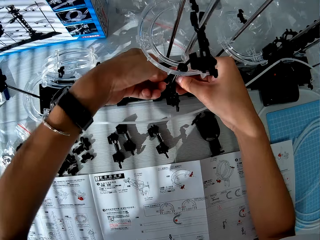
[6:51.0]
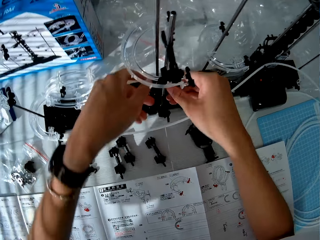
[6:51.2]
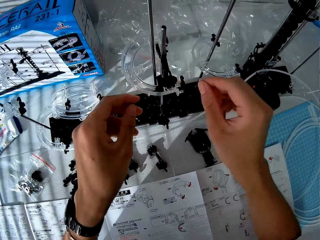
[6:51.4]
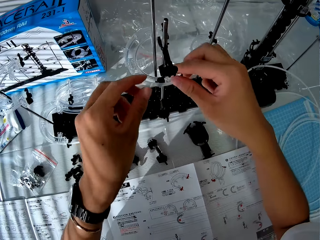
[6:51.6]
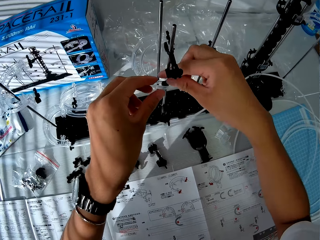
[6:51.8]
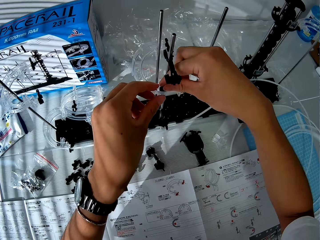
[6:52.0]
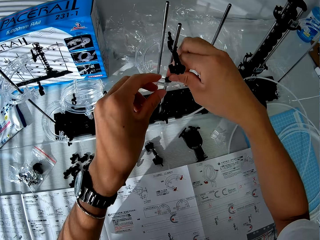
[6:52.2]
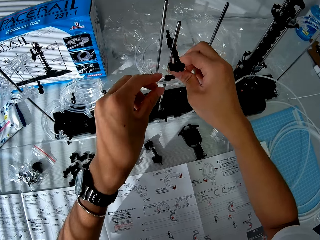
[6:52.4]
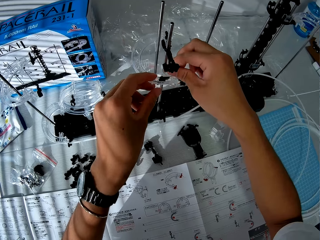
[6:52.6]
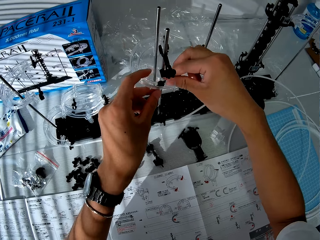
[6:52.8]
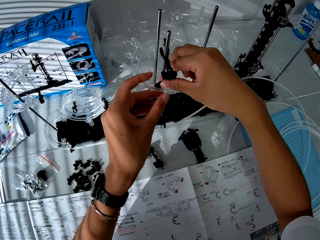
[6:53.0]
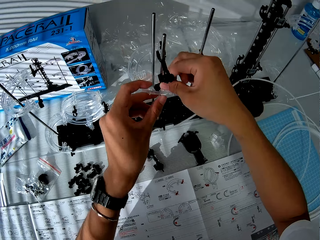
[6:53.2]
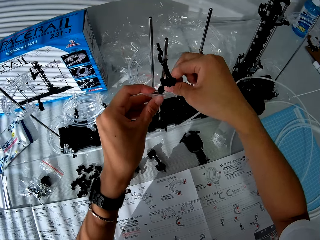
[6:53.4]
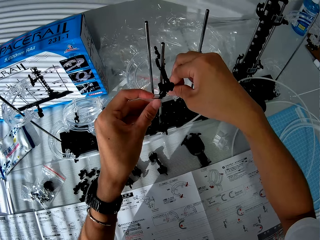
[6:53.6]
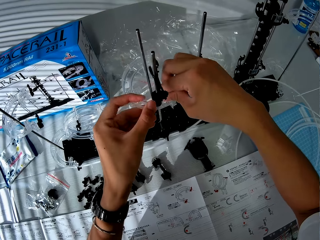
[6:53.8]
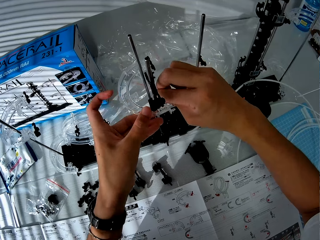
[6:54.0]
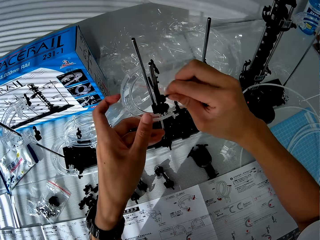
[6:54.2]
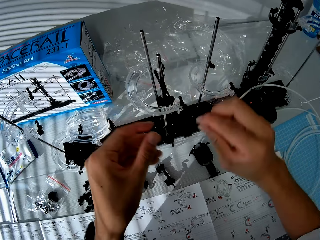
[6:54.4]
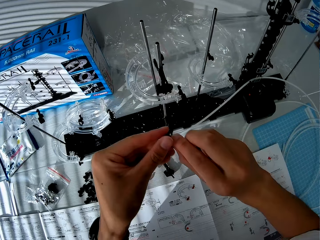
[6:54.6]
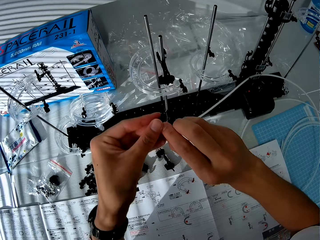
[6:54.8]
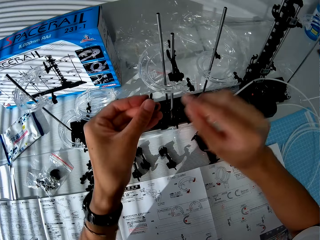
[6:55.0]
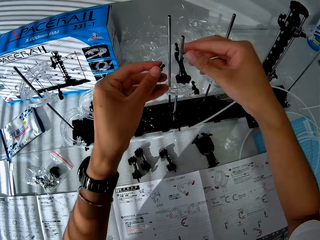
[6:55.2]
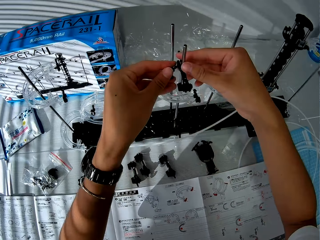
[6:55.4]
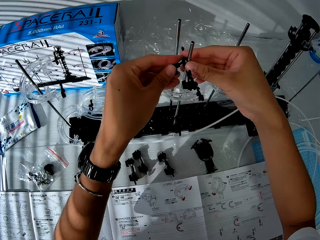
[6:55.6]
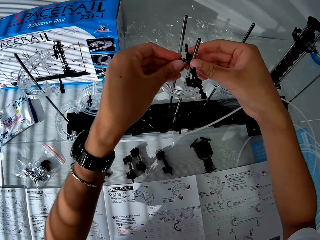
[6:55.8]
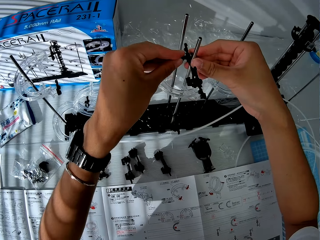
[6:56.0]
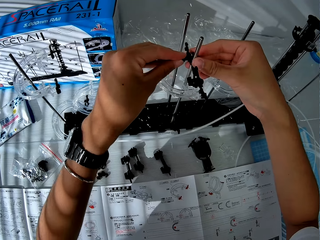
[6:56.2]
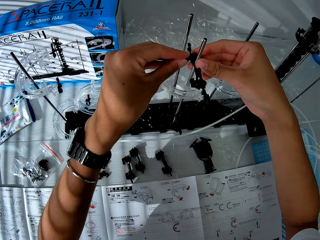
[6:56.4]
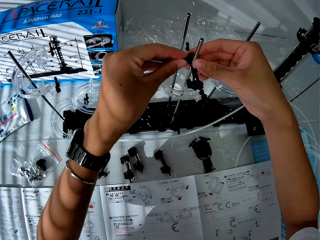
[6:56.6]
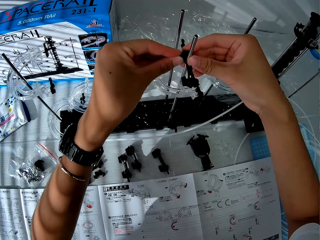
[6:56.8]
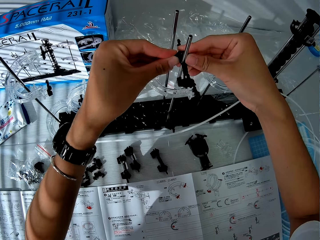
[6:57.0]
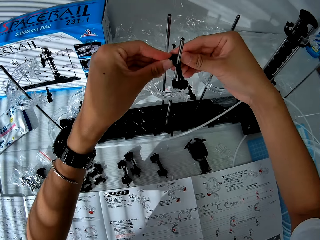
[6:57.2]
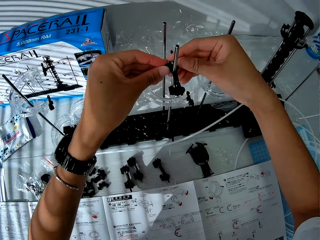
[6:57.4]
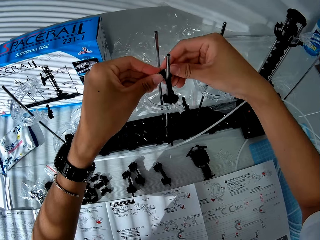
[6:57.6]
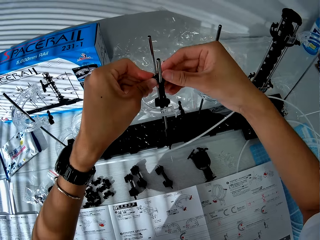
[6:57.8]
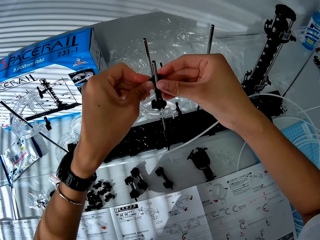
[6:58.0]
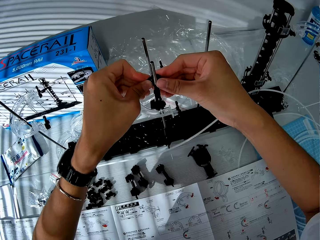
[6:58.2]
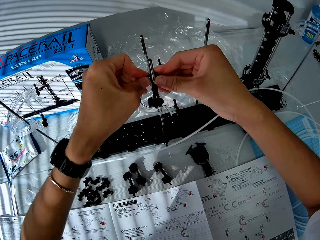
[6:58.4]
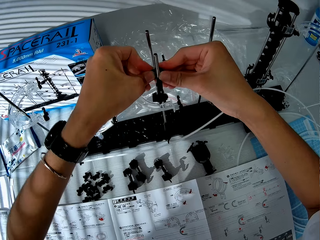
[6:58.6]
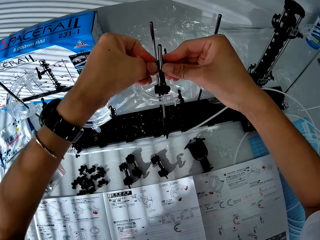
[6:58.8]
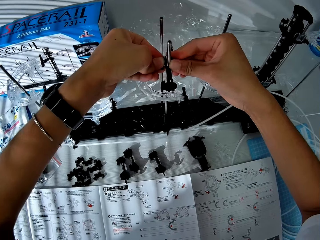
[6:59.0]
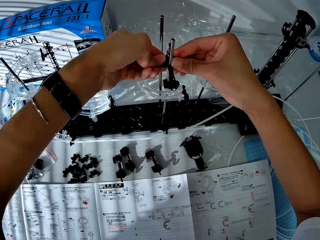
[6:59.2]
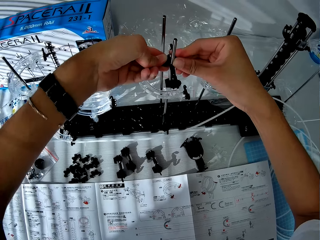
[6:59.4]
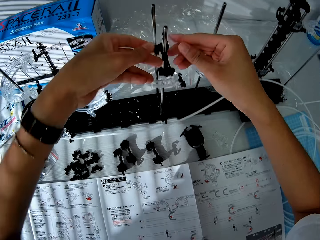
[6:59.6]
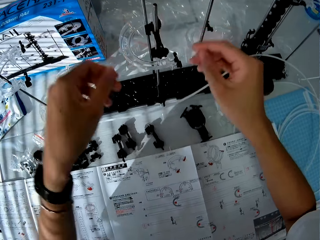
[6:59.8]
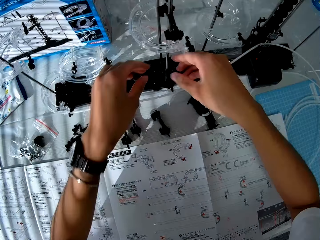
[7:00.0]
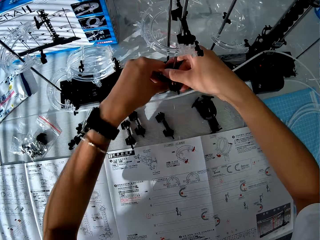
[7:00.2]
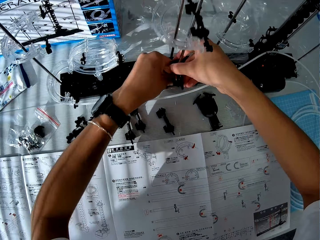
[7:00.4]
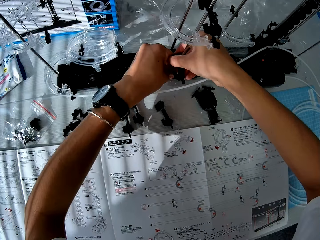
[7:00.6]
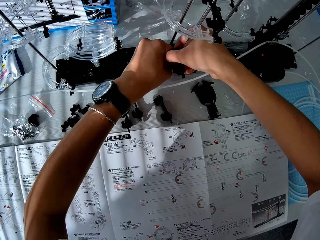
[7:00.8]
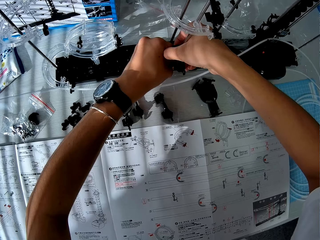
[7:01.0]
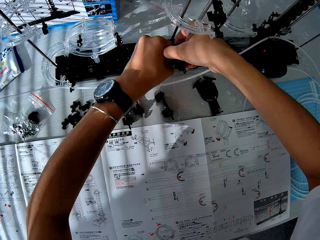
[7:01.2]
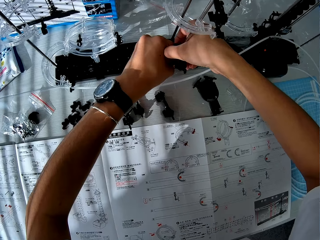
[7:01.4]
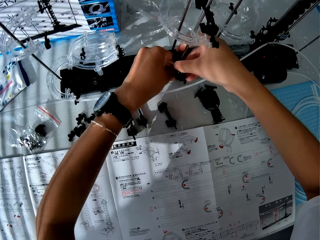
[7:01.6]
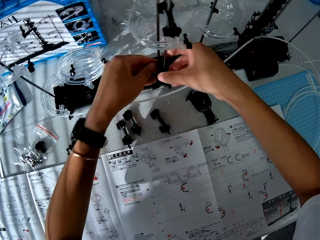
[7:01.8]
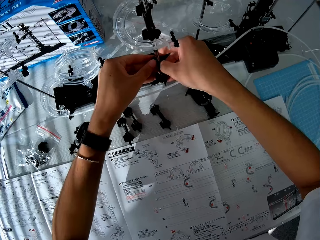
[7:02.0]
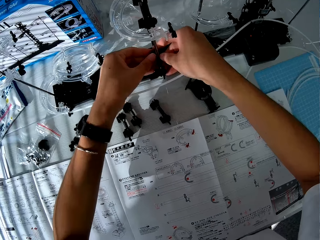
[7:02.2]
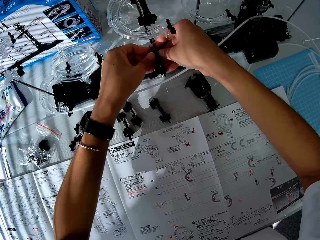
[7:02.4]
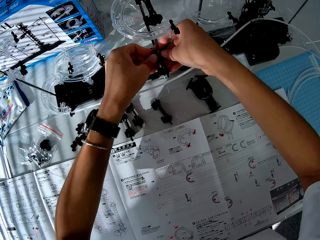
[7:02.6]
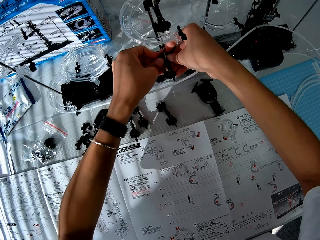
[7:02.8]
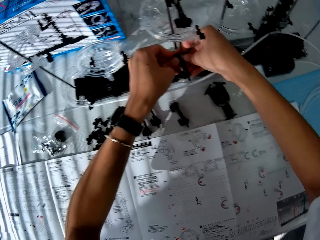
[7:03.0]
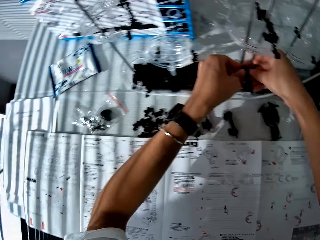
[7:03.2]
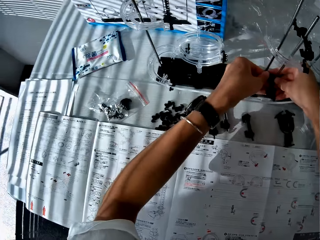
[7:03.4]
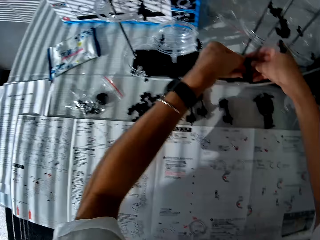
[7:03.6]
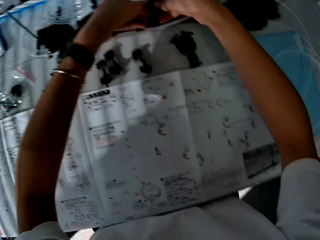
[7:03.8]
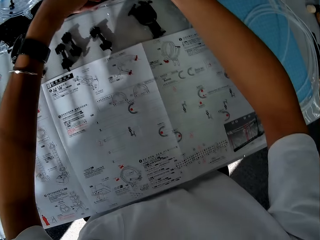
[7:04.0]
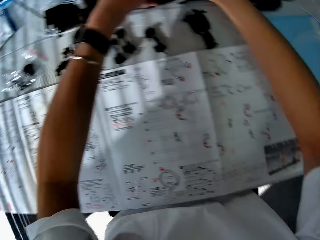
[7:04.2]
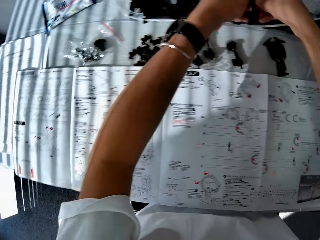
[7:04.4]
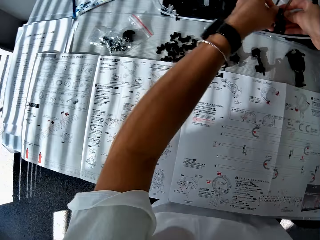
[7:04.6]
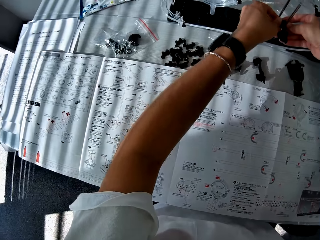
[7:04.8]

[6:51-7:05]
The camera wearer picks up a piece, or part of the space rail, from the craft. They connect the new piece with the other piece. They remove part of the space rail from the space rail. They adjust the craft.

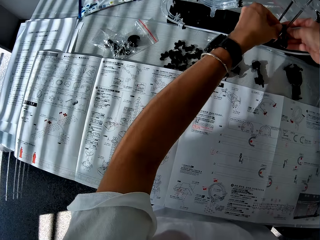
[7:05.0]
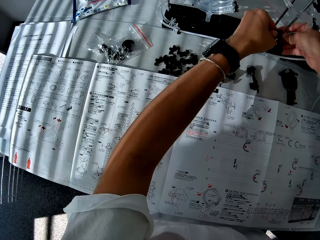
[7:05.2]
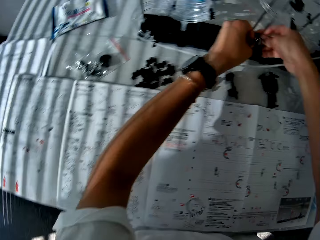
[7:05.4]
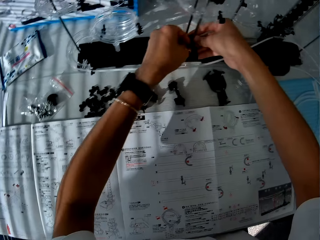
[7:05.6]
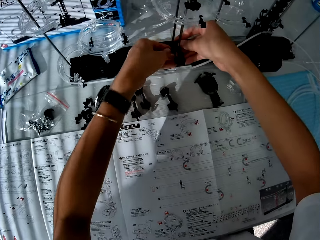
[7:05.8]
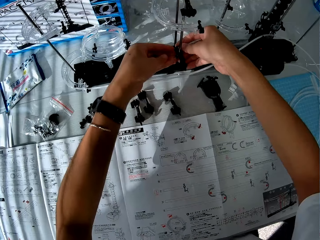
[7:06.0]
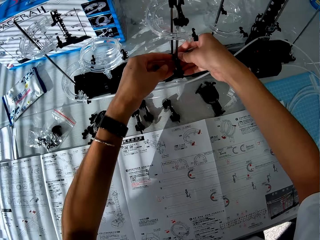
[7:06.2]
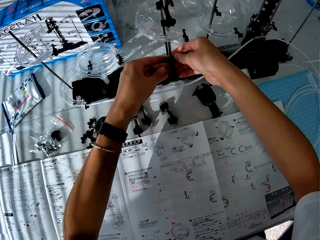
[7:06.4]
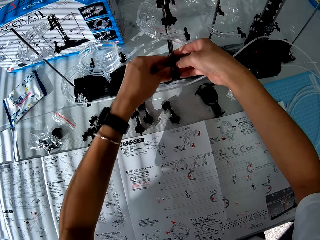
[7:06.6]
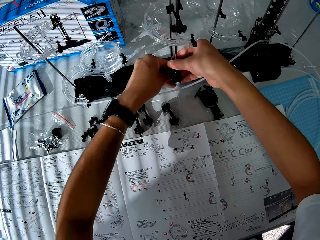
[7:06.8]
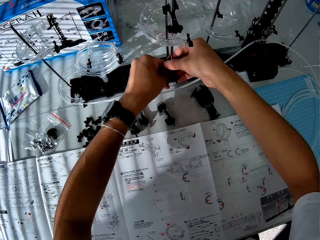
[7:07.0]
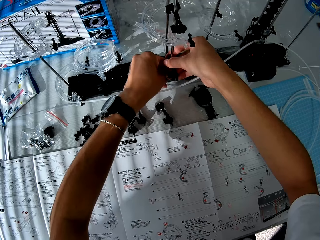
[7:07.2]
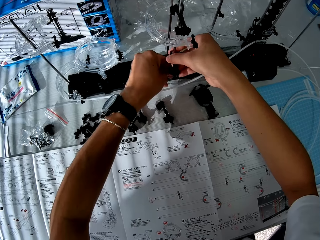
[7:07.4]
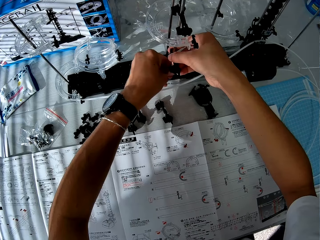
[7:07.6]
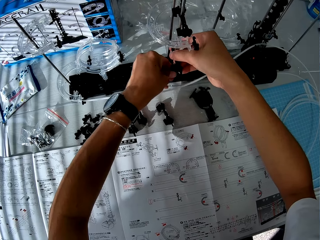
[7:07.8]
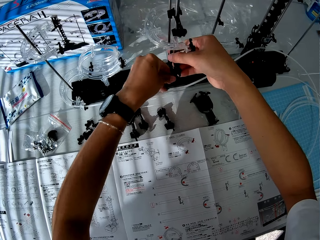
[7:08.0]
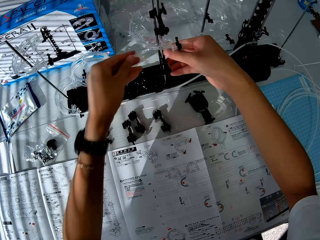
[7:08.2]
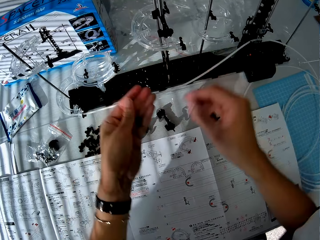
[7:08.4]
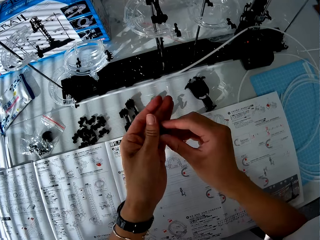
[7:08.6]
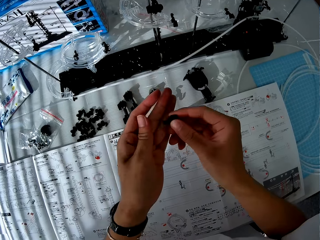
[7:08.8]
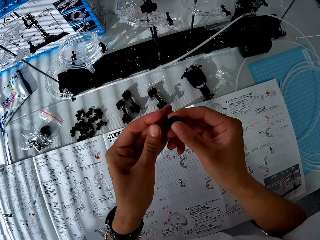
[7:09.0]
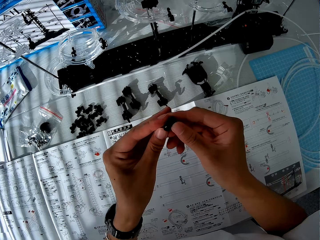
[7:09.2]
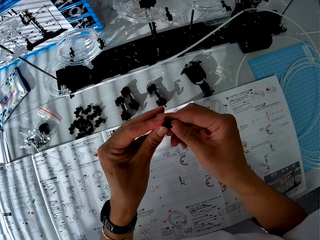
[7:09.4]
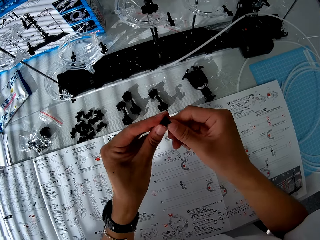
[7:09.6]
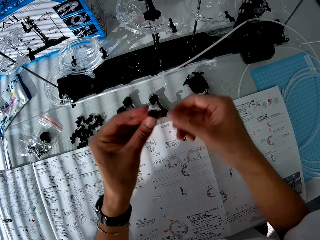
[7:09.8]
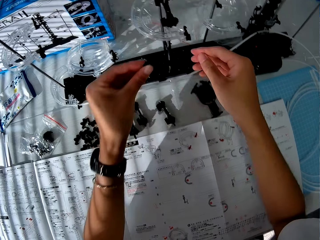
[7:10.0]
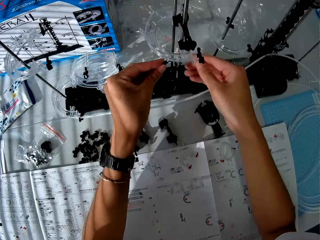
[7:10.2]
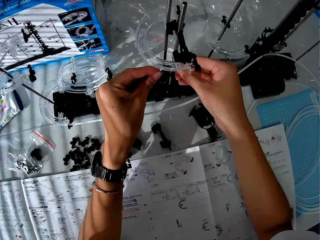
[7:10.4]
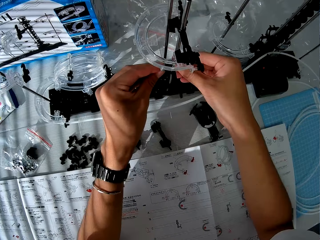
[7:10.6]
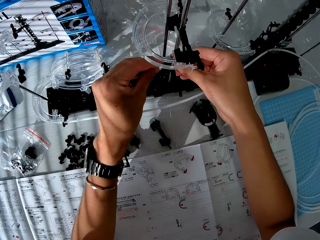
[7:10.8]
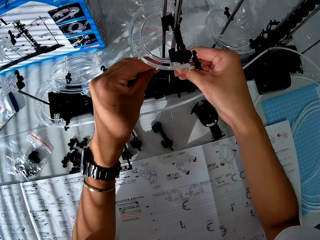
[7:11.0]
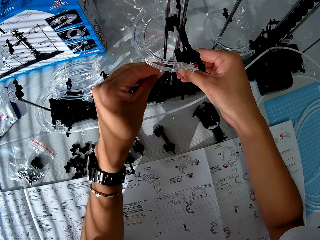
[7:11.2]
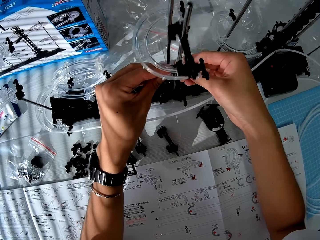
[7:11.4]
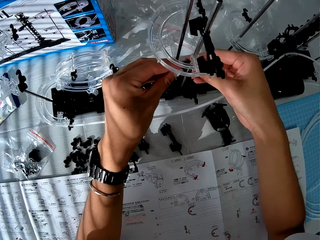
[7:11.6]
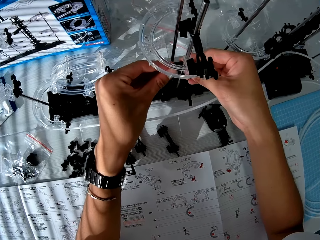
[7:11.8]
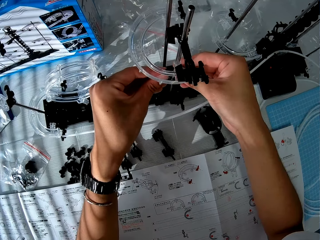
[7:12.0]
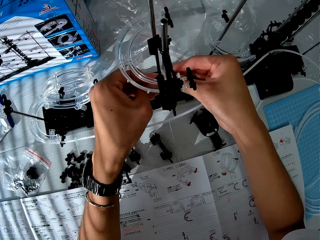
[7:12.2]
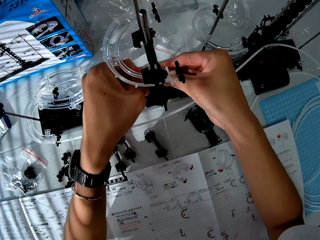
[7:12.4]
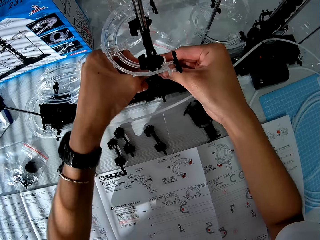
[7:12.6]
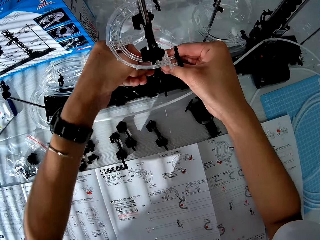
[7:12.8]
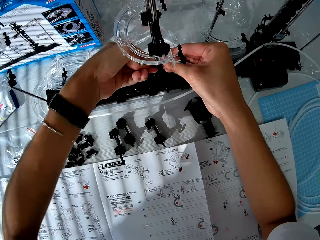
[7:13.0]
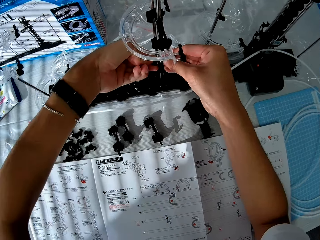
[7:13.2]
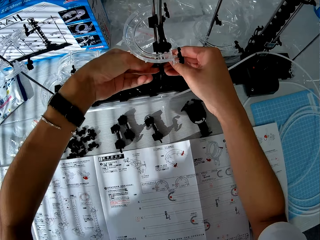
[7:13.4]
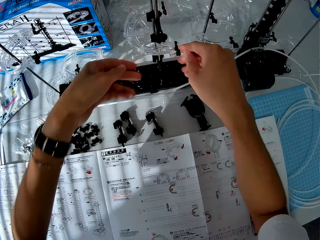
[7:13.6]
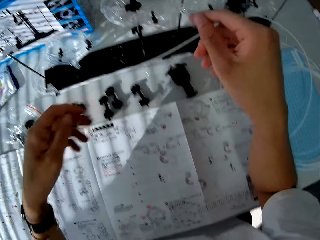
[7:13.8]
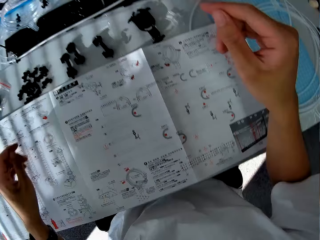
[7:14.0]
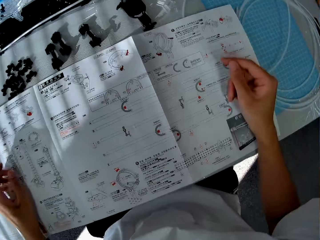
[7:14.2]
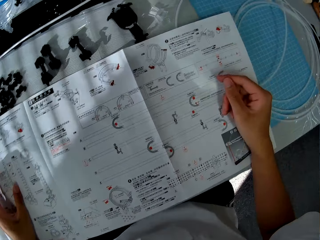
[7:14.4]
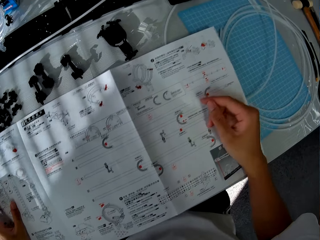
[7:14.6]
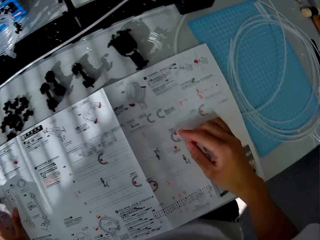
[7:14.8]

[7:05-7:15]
The camera wearer turns the space rail part. They connect another piece to the craft. They look at the space rail manual.
